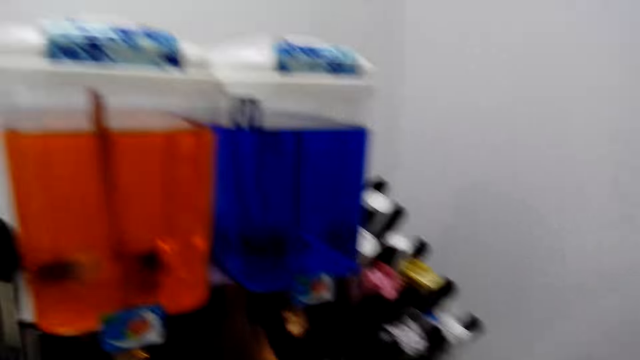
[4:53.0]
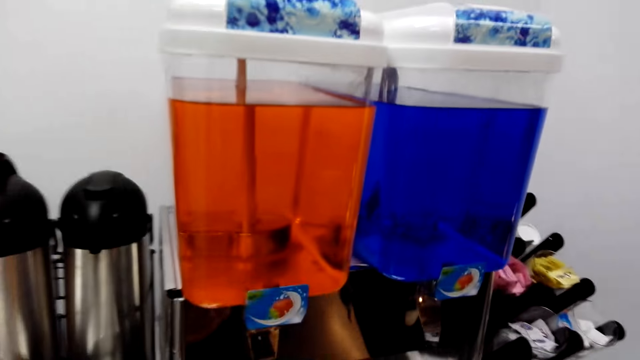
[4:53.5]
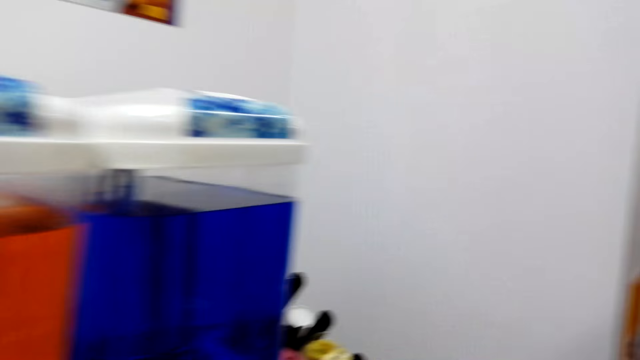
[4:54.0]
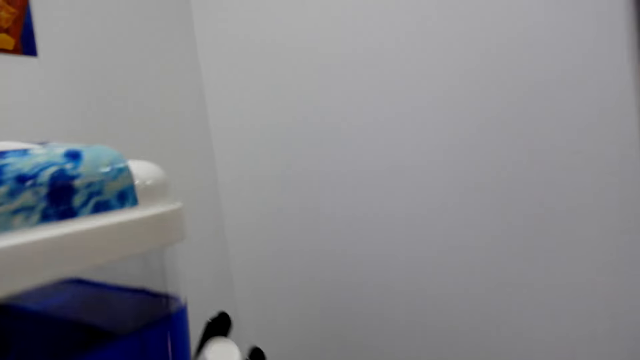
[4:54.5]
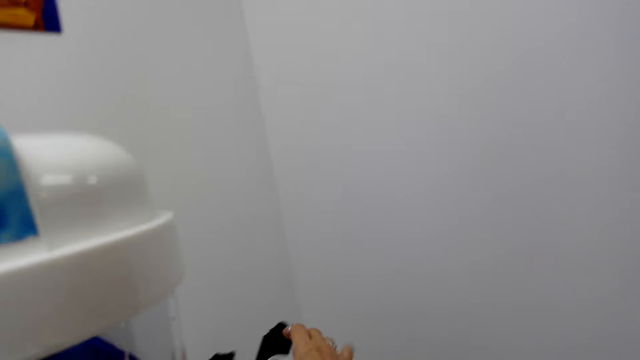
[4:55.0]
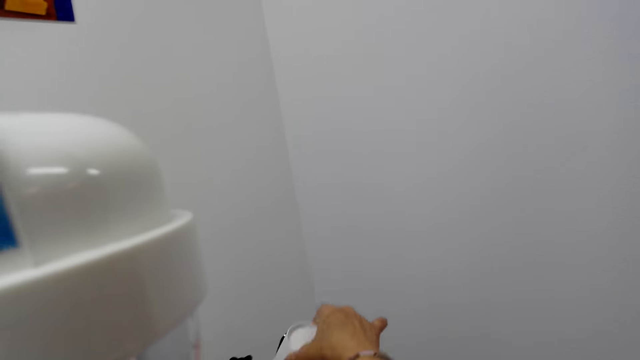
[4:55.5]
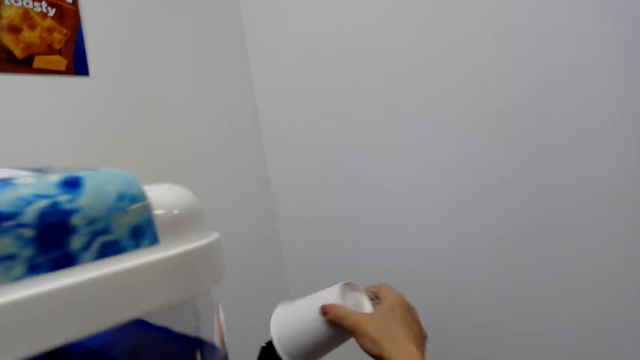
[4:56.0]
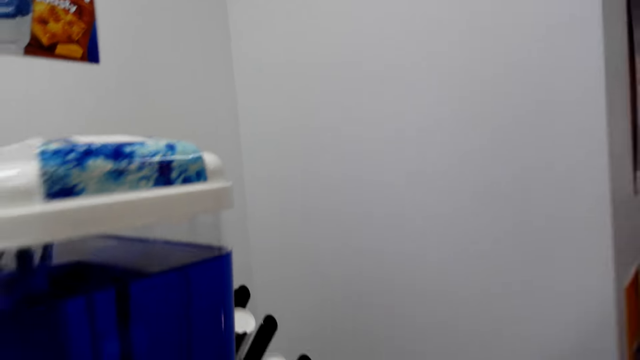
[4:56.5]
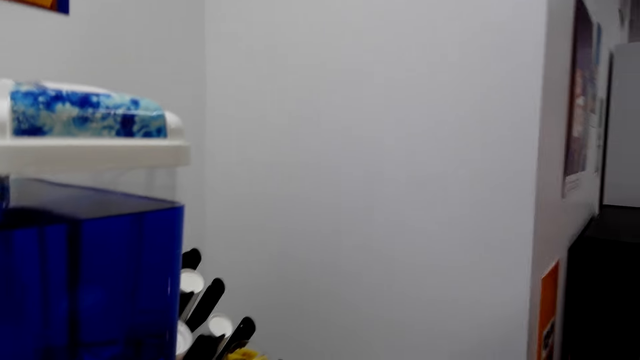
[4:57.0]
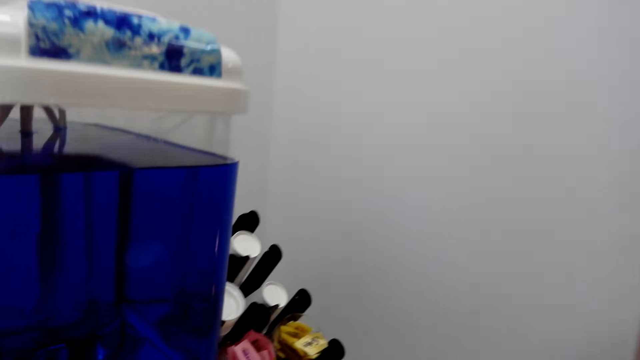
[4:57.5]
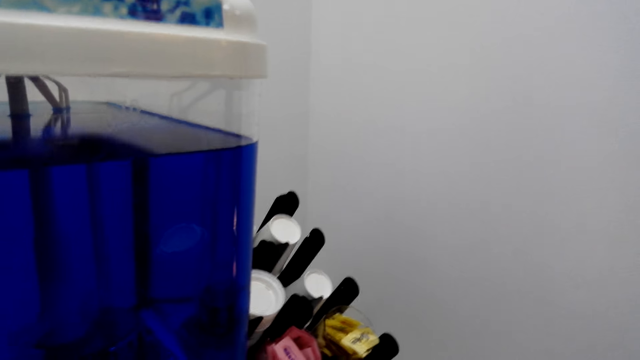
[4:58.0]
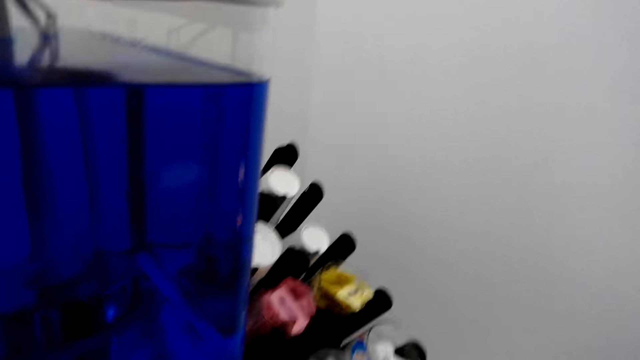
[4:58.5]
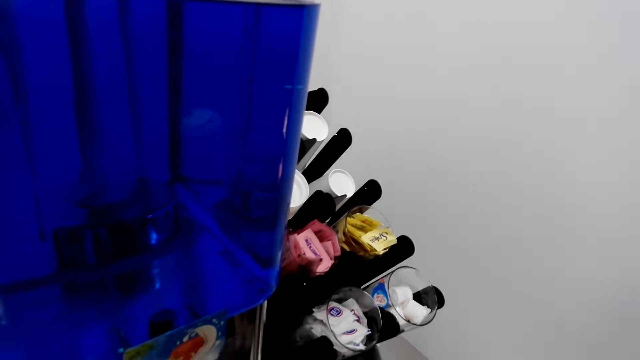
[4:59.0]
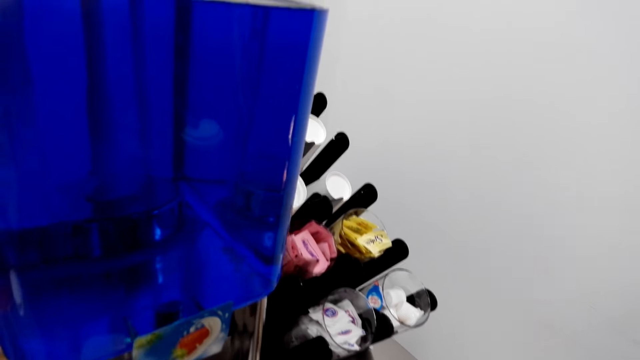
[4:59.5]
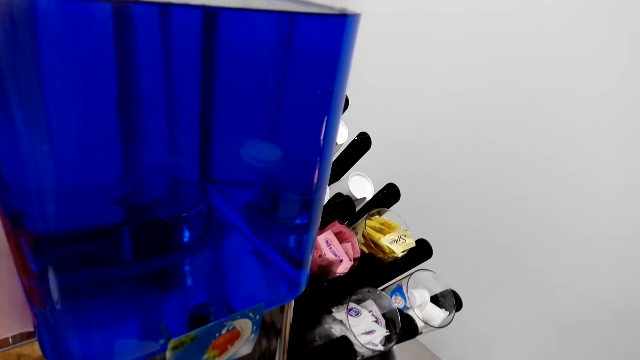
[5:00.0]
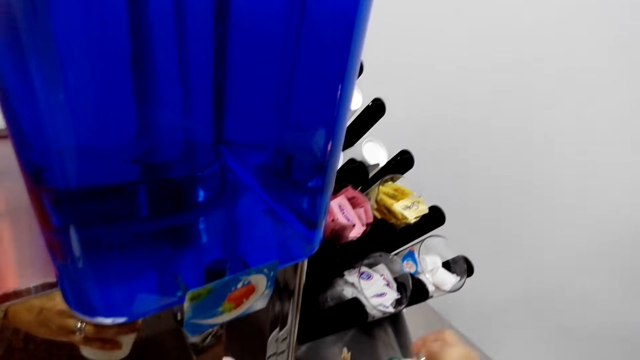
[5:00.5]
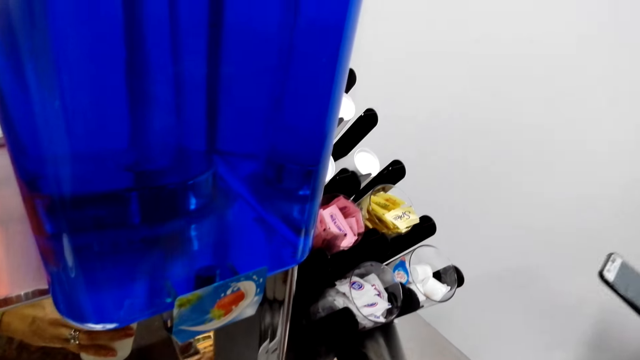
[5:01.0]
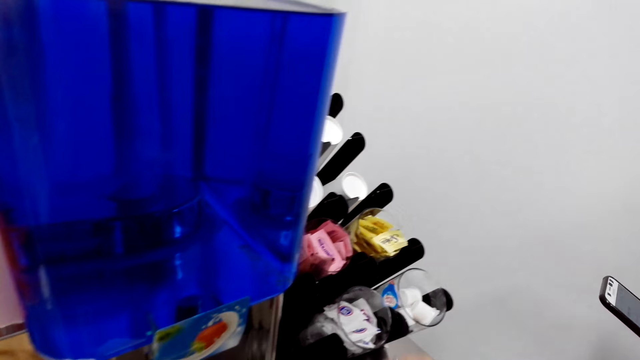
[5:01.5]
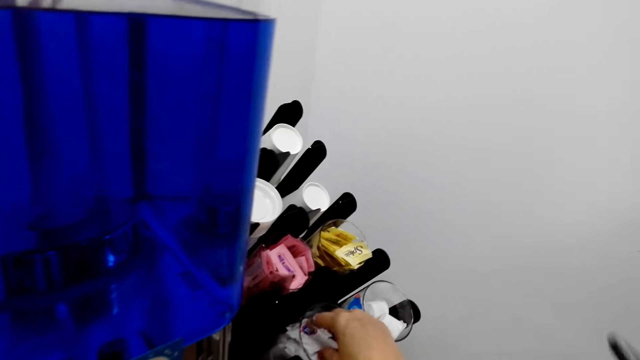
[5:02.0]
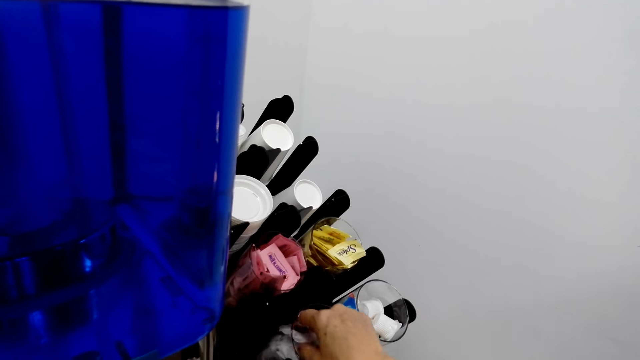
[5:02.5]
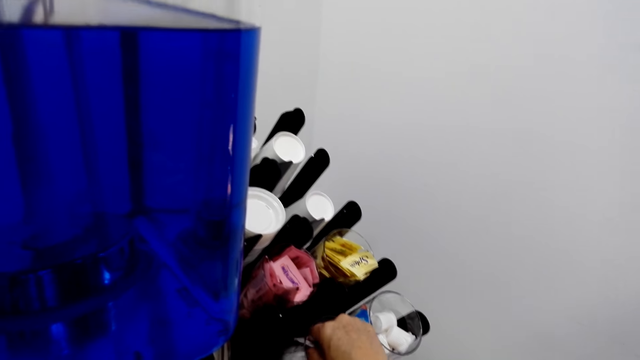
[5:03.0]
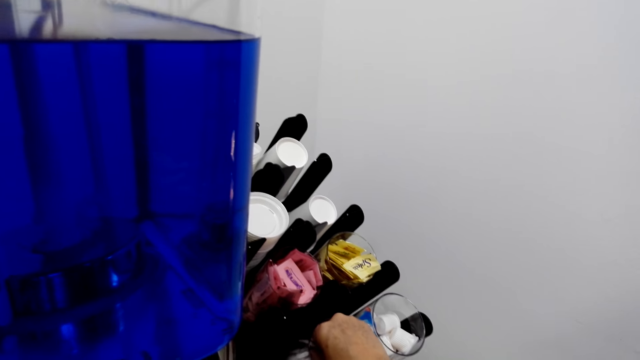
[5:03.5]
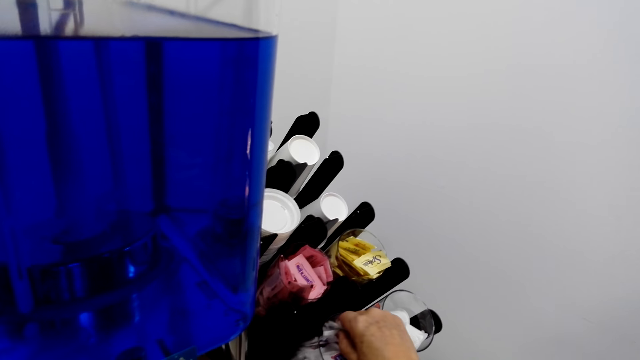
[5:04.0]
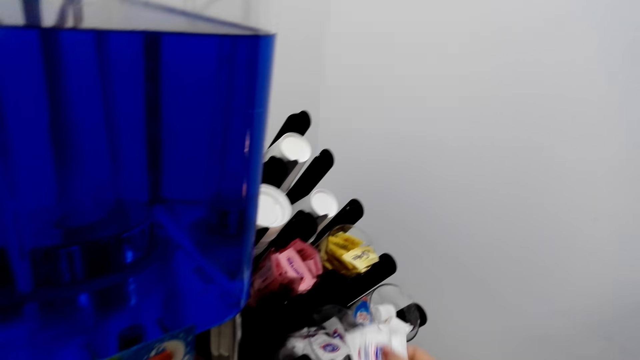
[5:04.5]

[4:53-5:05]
The camera wearer picks up a cup with her right hand. She serves coffee in the cup. She picks something from the glass.

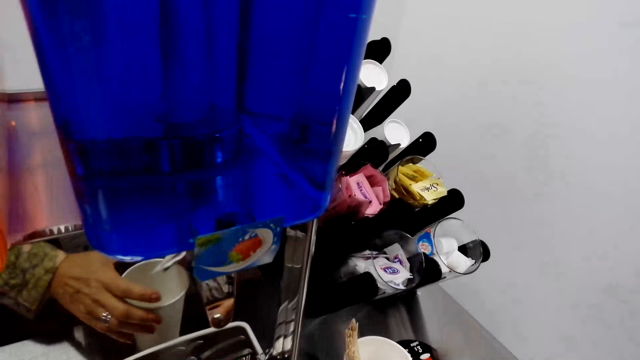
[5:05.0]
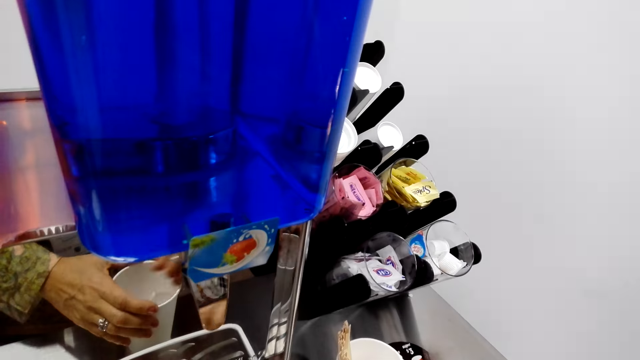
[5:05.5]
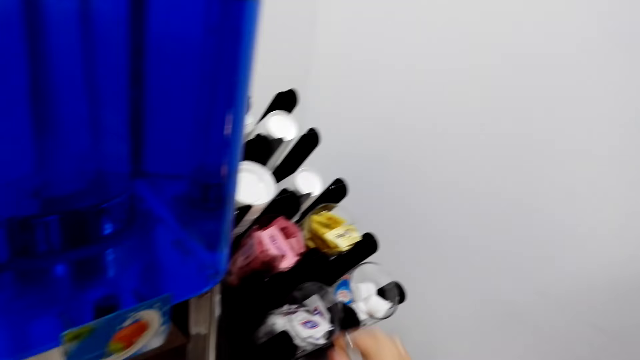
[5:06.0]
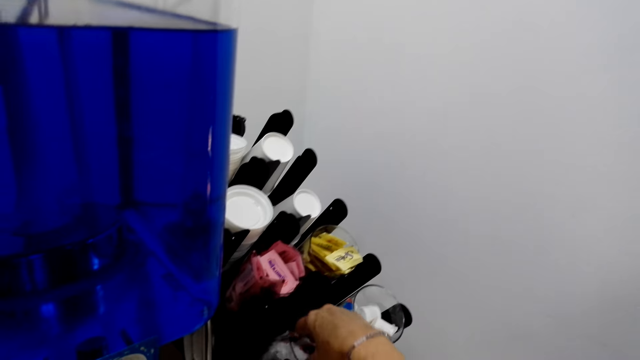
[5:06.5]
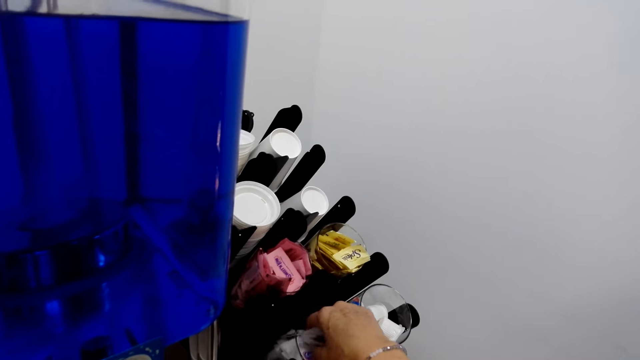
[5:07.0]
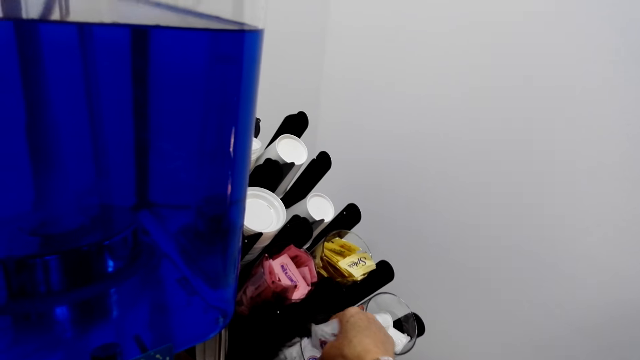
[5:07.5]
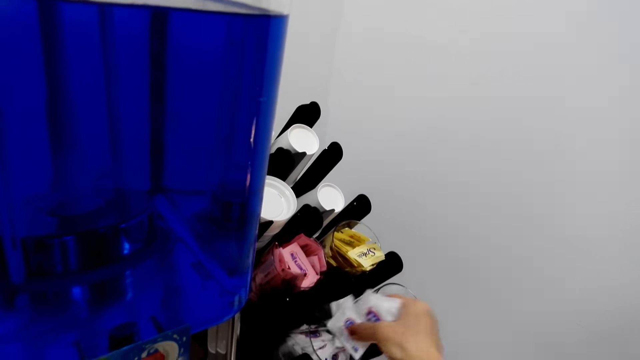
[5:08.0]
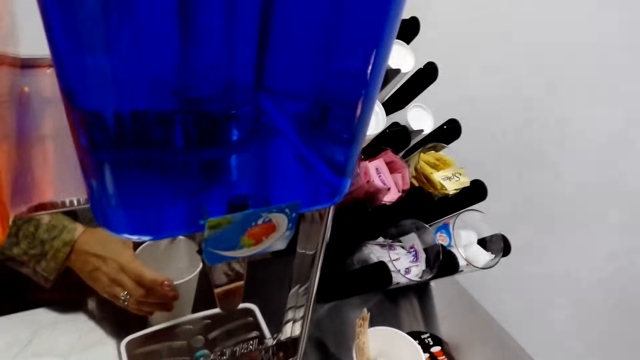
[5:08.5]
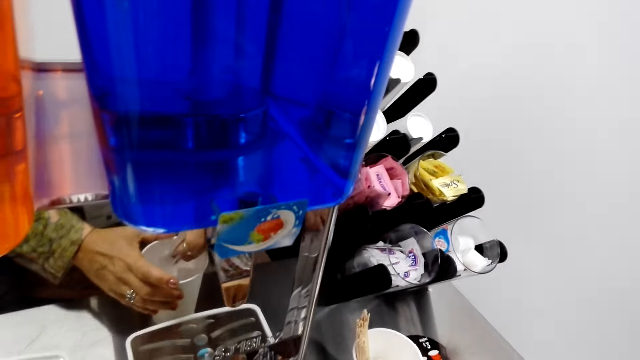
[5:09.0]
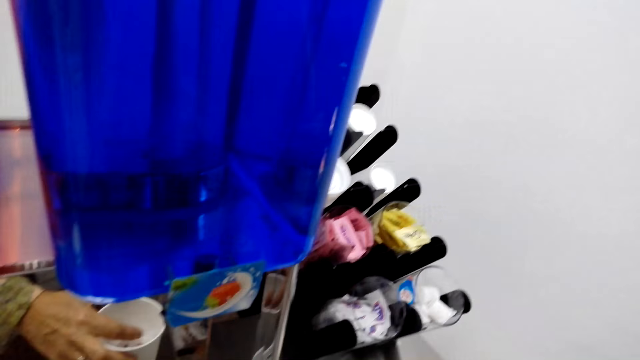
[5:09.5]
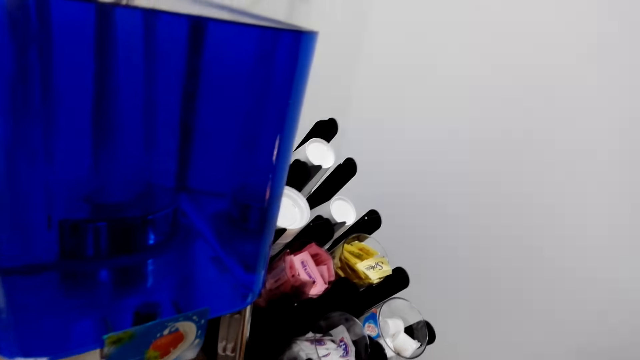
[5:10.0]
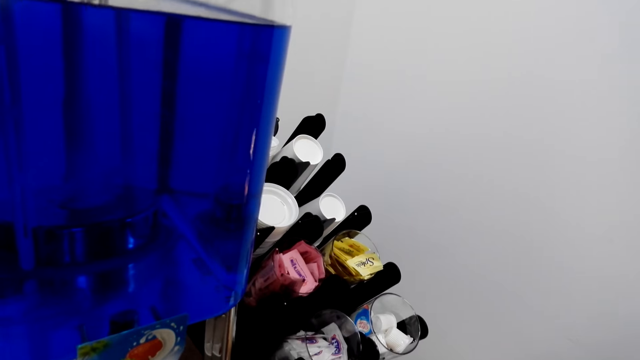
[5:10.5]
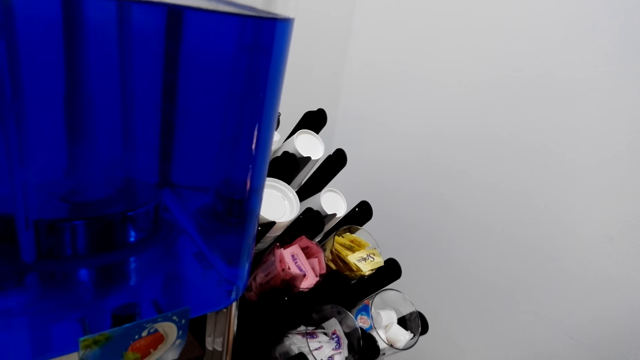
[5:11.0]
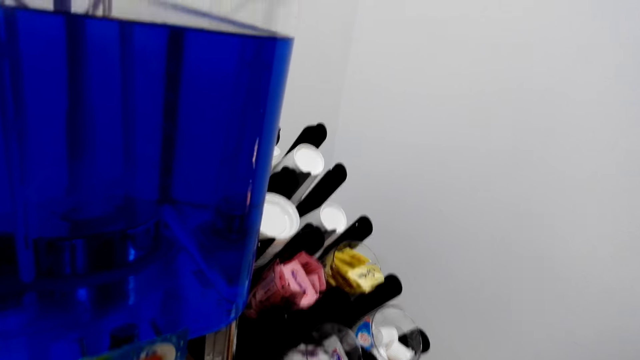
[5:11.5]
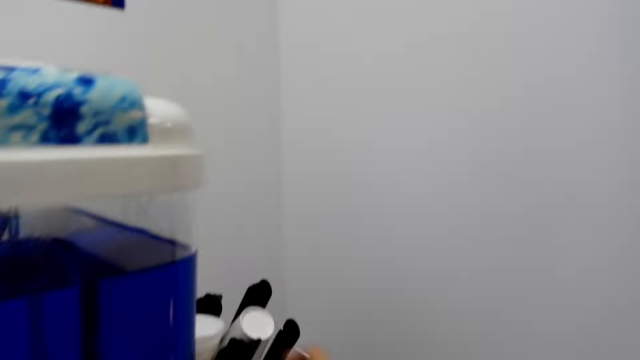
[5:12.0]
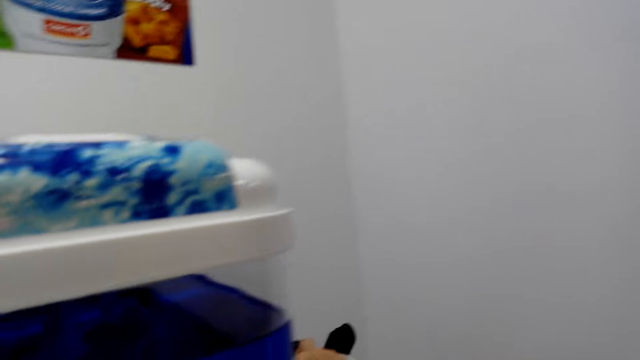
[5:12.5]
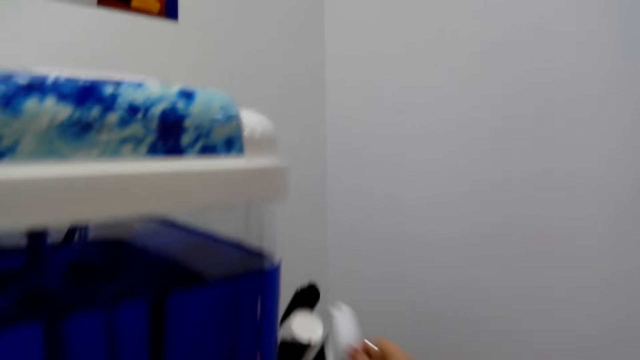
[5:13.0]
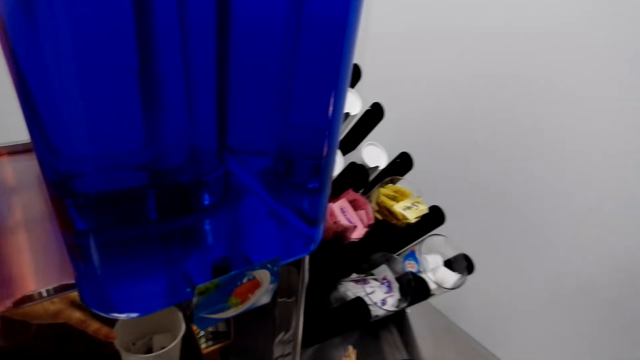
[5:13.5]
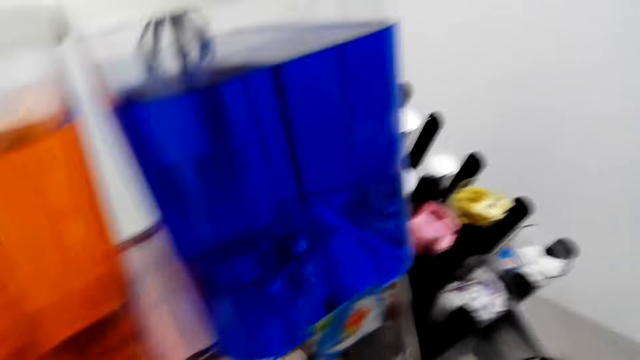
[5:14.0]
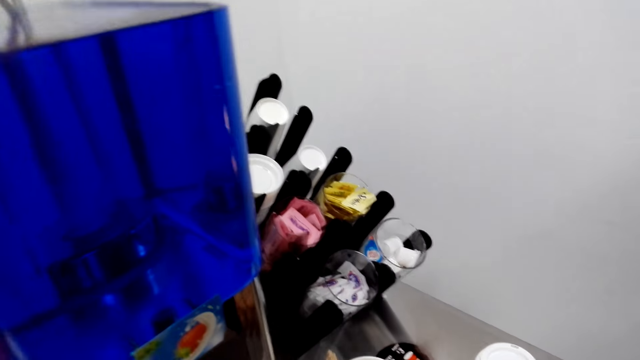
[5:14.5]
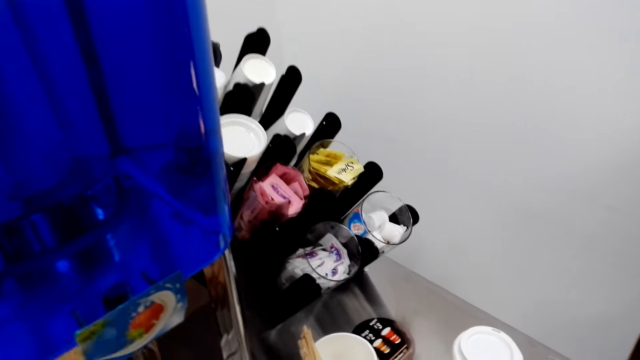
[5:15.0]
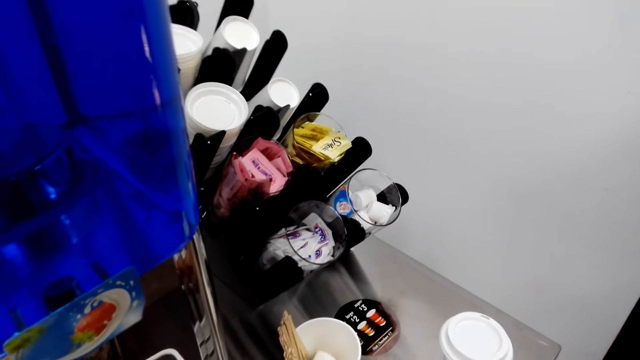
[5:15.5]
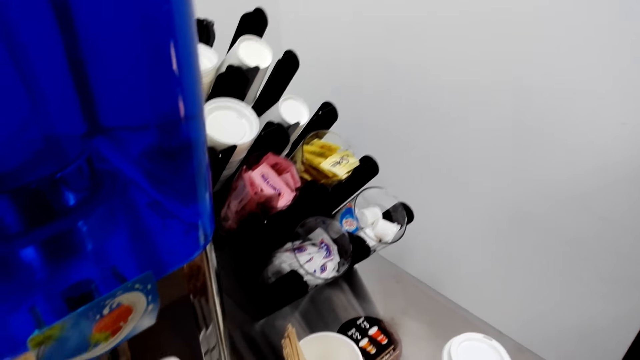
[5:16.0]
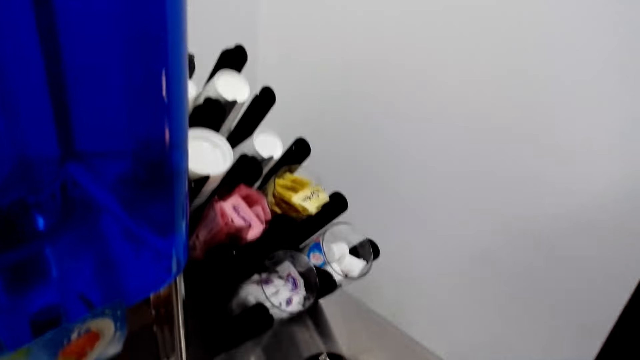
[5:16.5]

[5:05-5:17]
The camera wearer puts the cubes into the tumbler or cup of coffee. They pick something from the glass. They put something in the cup of coffee.
